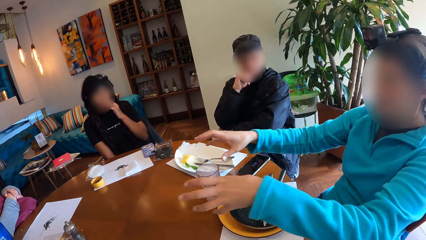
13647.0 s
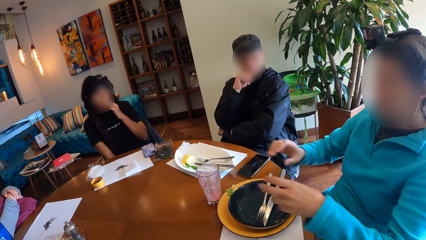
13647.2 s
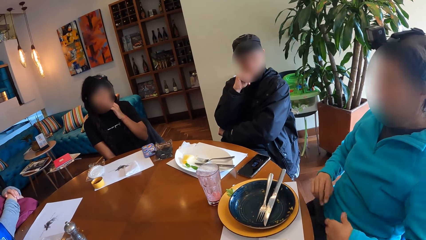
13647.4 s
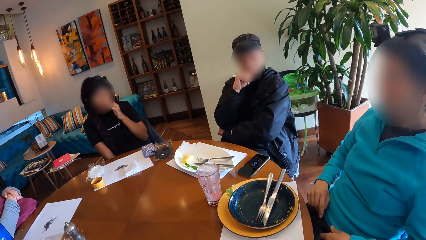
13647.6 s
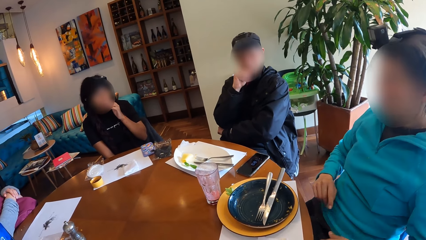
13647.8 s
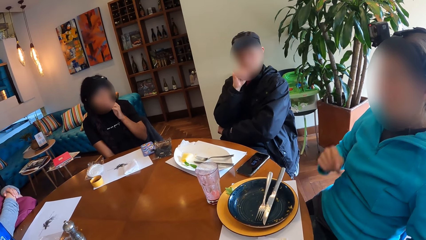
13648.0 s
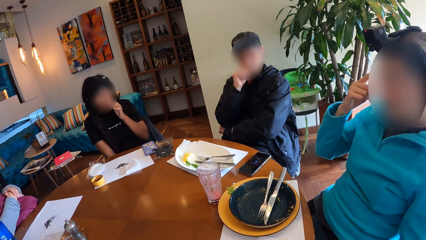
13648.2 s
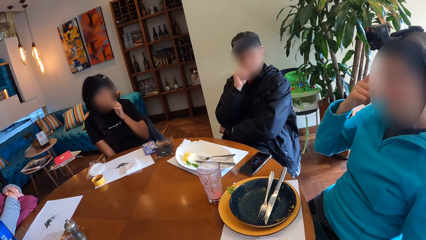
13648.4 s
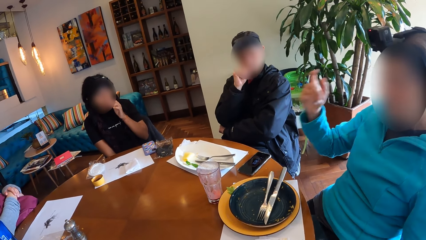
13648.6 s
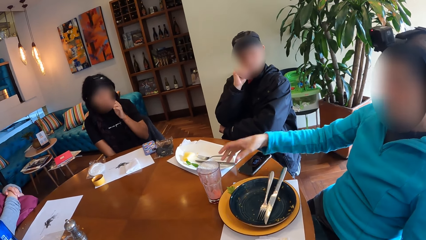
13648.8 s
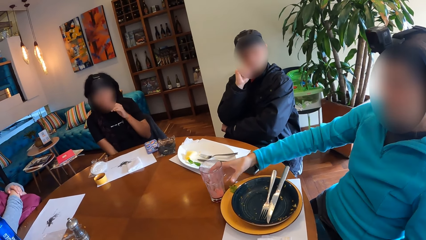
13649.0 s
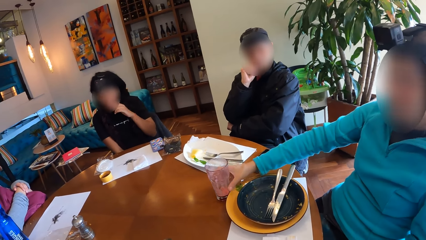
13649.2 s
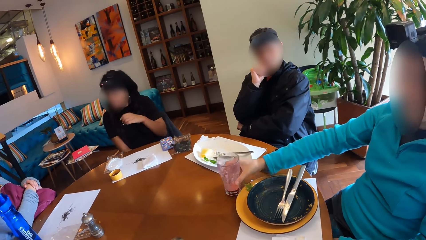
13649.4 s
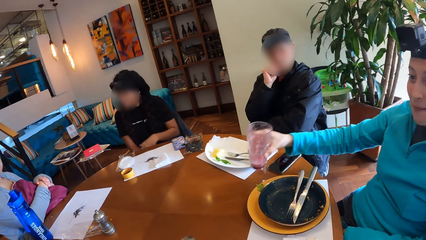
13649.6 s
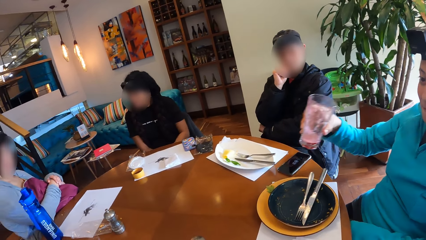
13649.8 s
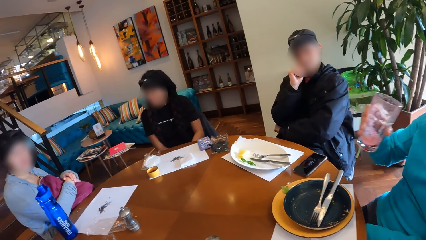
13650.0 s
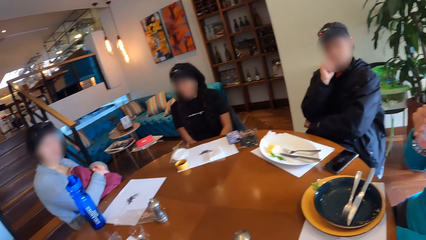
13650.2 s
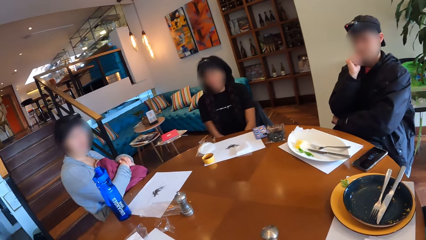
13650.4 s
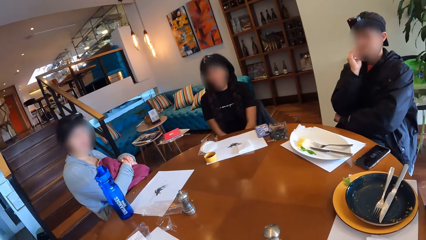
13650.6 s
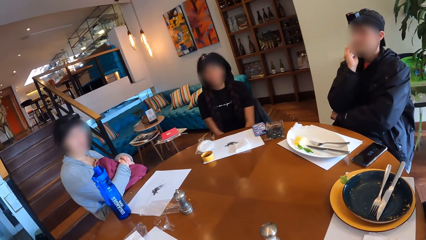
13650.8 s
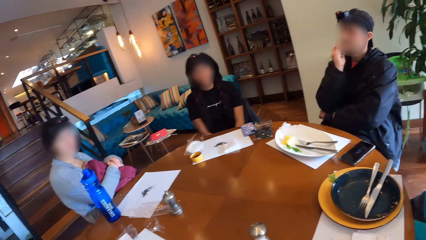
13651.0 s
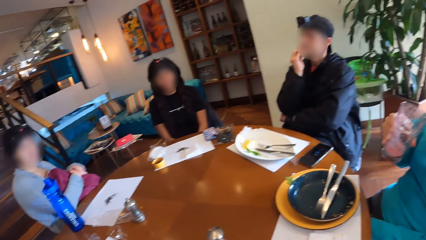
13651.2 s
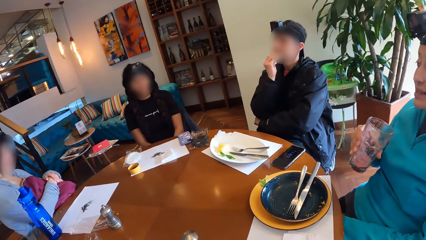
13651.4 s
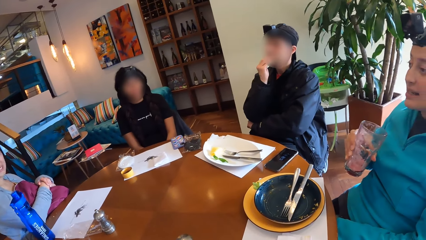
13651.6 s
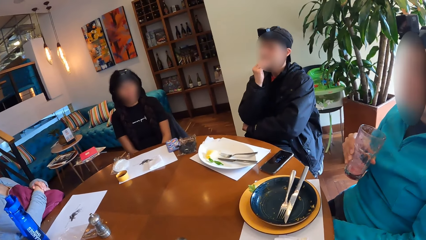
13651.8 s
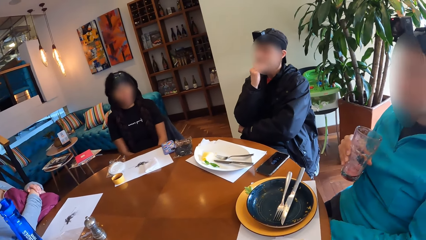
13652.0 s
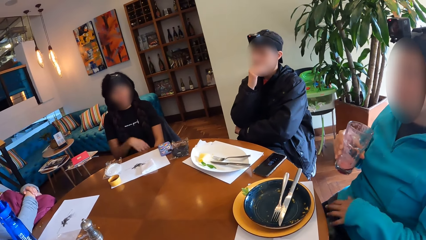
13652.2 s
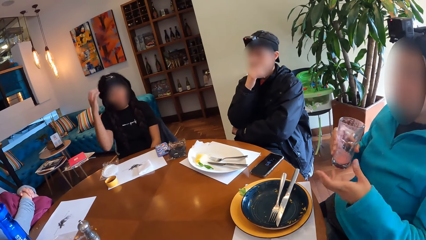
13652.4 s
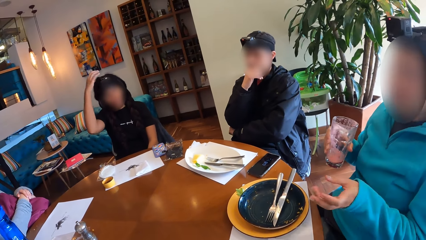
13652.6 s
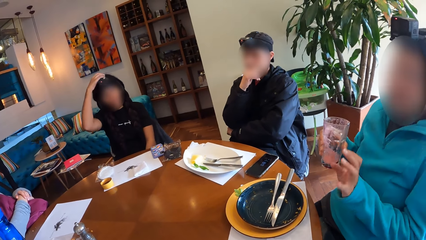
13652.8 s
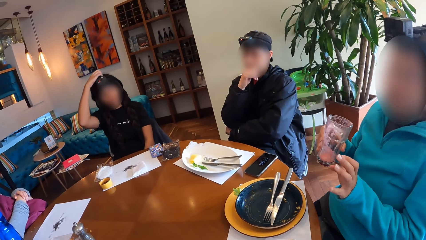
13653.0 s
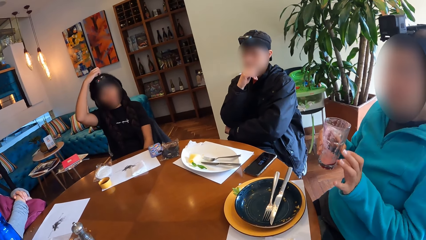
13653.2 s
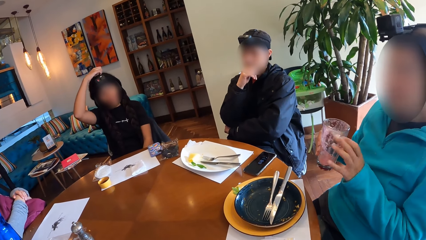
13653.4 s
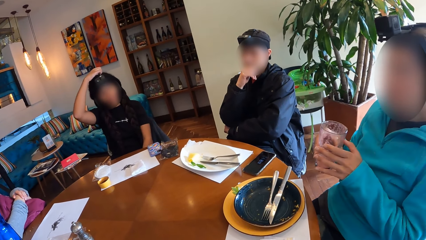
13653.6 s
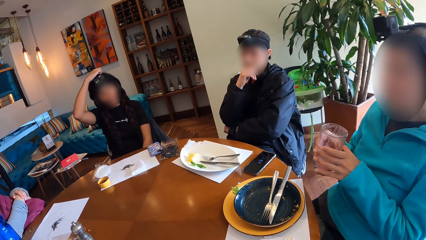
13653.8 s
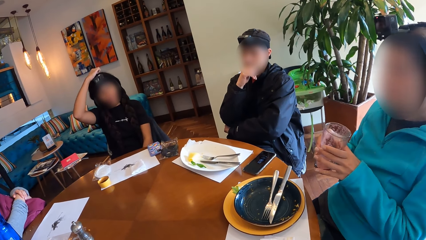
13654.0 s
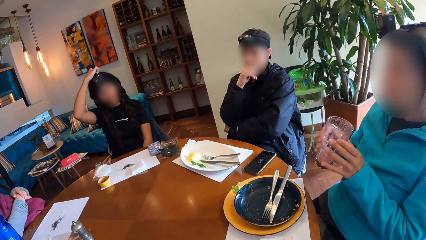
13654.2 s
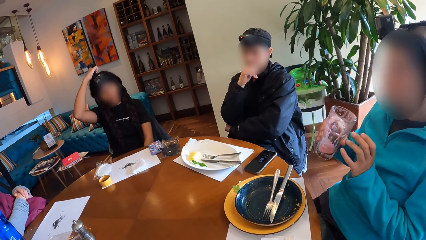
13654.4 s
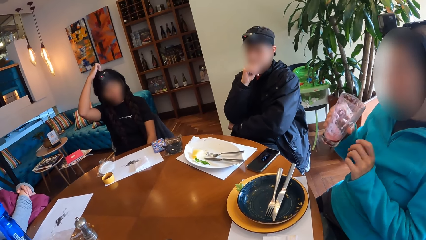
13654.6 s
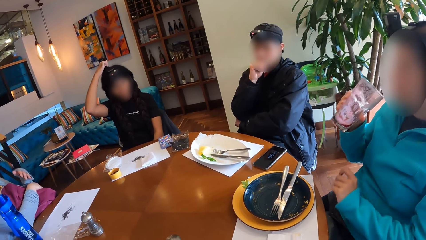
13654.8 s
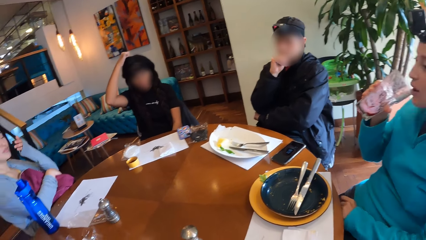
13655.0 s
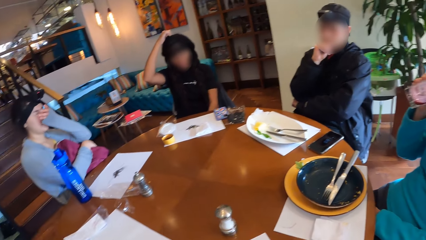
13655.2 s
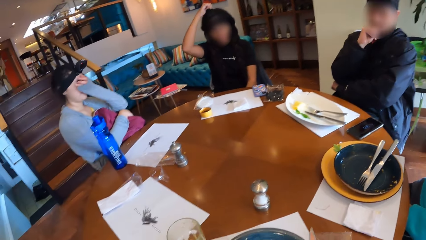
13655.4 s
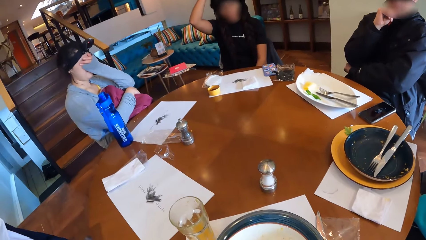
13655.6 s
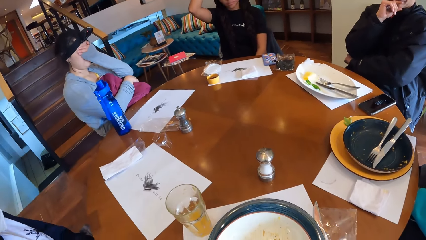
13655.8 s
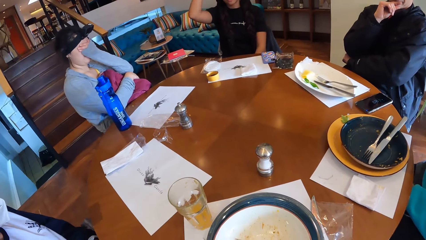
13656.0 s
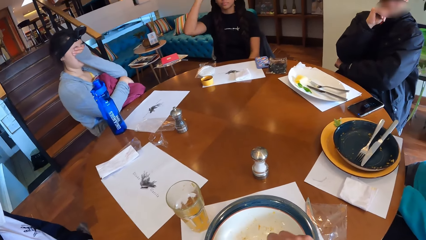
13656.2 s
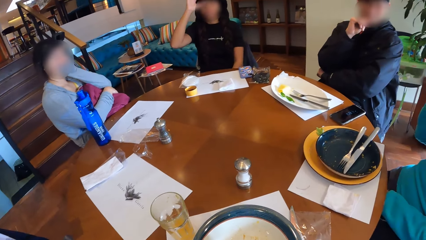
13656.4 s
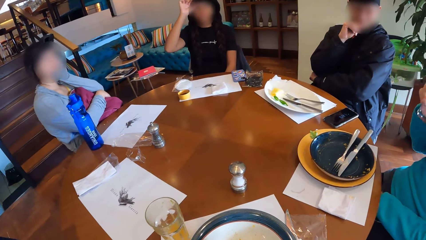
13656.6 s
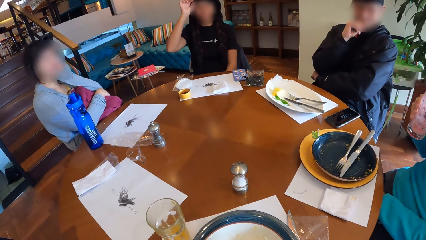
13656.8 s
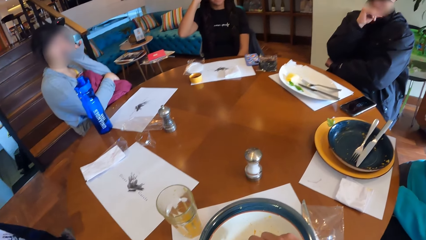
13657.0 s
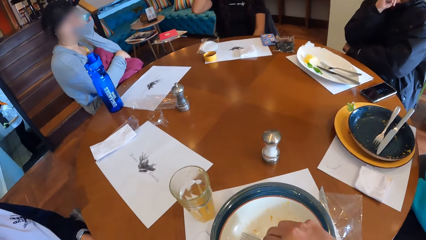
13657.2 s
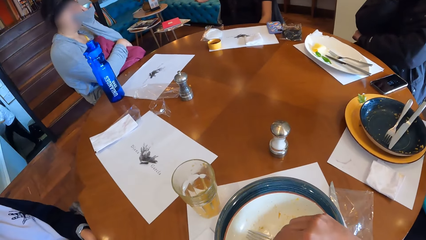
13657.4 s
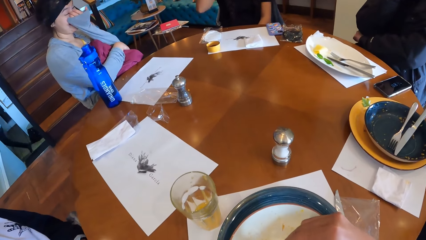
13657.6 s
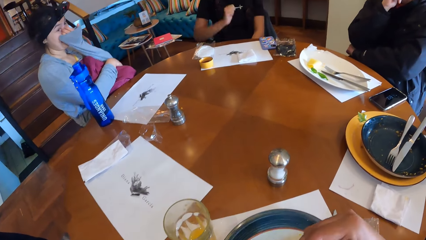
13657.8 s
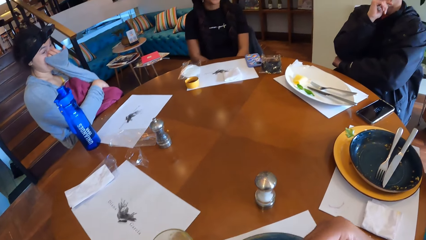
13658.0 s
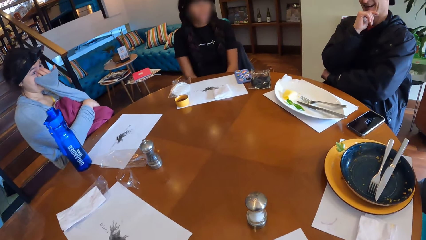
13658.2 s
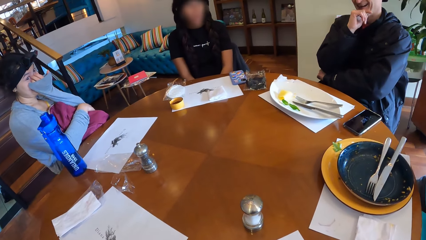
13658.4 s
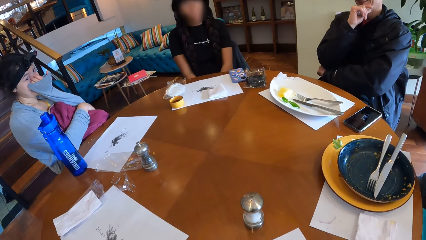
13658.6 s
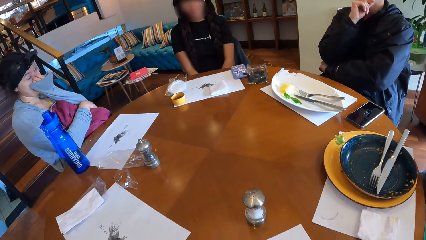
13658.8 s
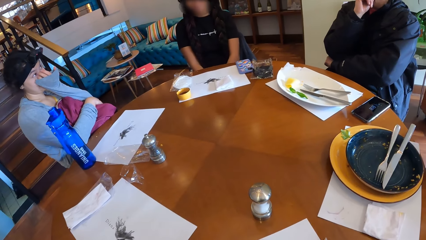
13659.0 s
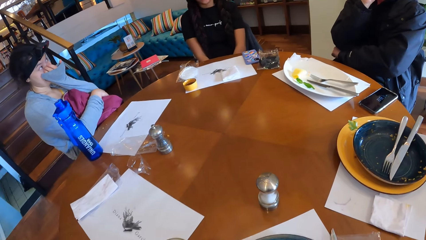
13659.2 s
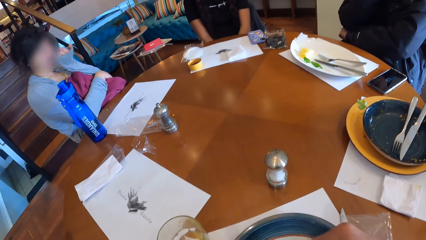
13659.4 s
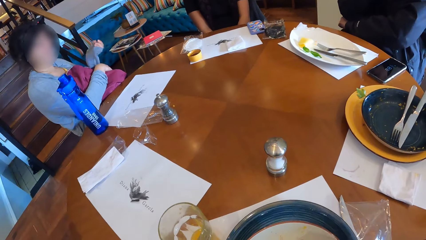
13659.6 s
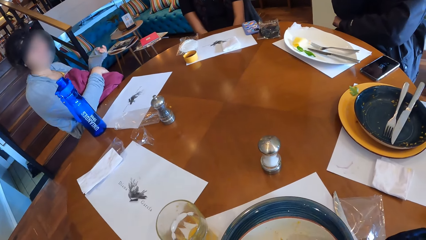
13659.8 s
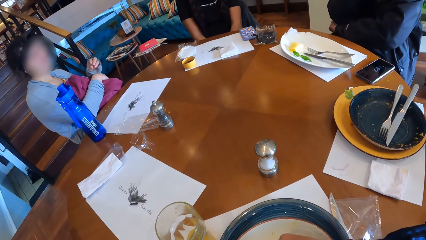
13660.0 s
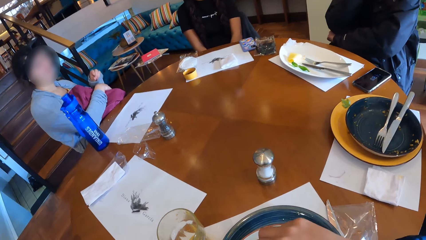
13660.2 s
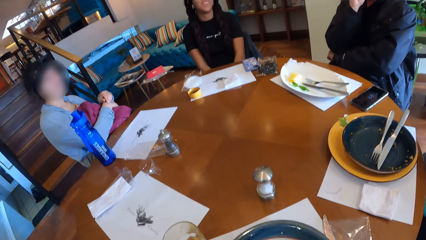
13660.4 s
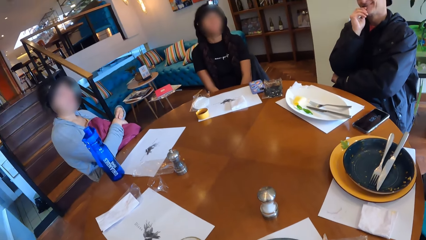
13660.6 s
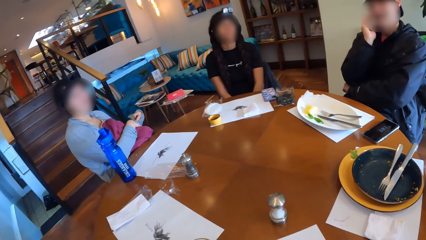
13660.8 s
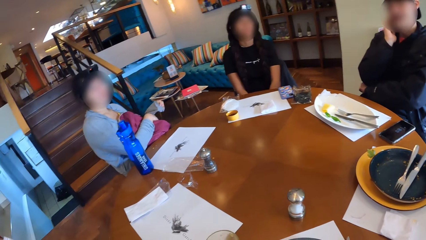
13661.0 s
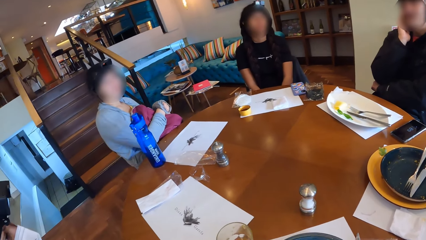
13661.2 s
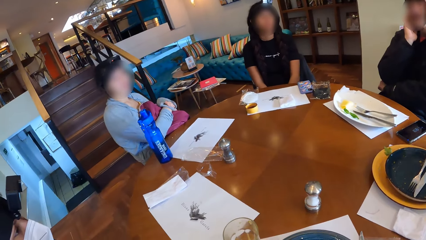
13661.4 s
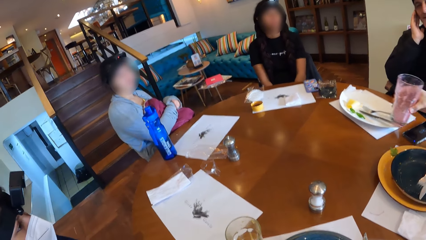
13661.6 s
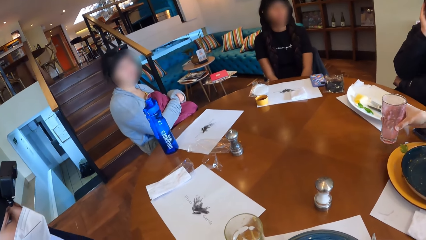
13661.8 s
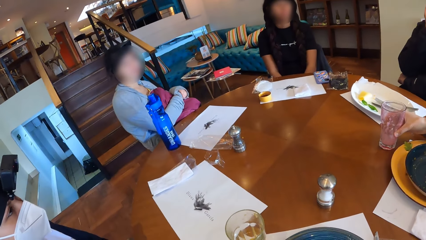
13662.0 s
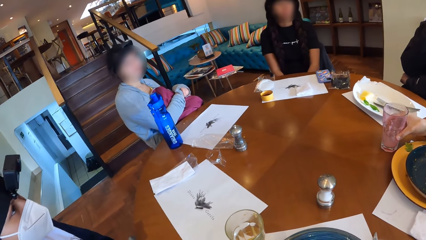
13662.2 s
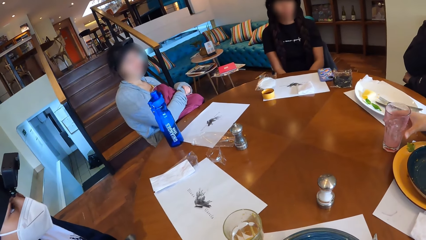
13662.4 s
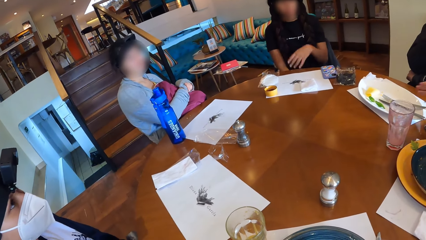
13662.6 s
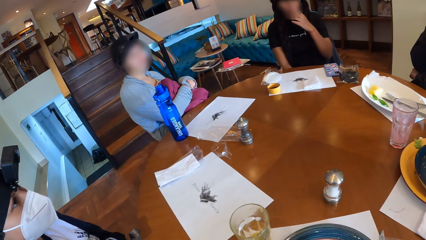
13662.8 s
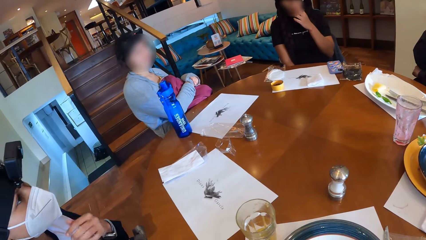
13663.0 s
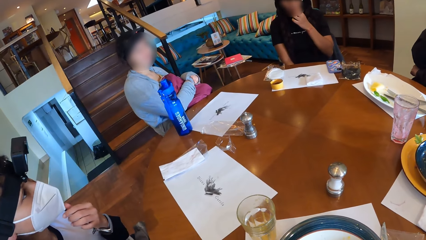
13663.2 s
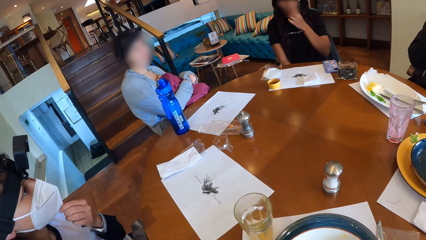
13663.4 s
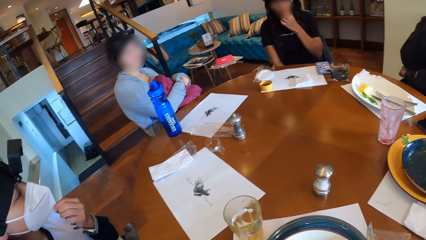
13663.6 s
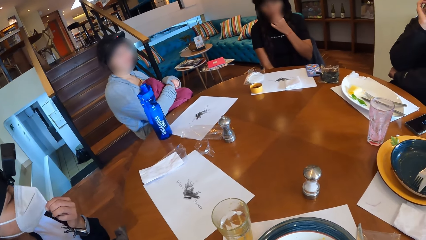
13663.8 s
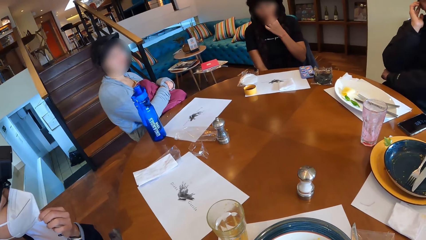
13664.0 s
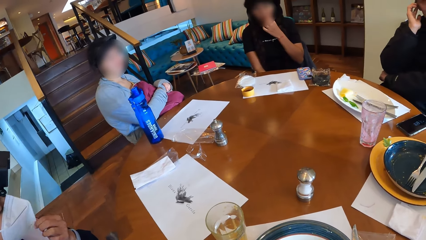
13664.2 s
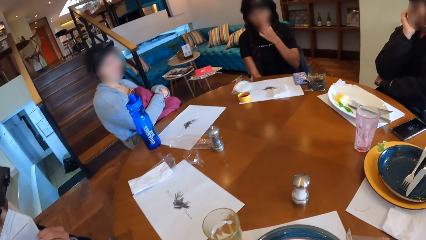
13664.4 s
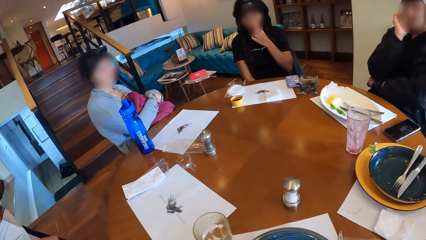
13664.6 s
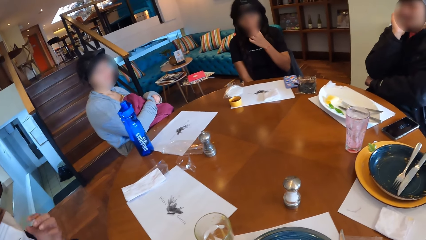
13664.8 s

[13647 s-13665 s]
A woman points her head. She takes the glass of juice on the dining table with her right hand. She moves the glass of juice in her right hand towards her mouth. She drinks water. Another woman scratches her hair with her right hand. The first woman moves her hand. The first woman drinks from the glass of juice in her right hand. The camera wearer takes food. The other woman moves her hand. The first woman drops the glass of juice in her right hand on the dining table. A third woman holds her nose mask with her left hand.
